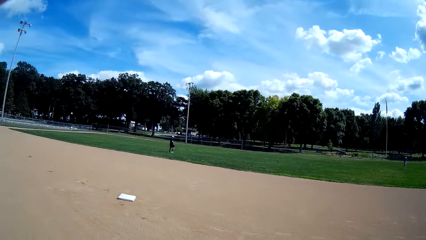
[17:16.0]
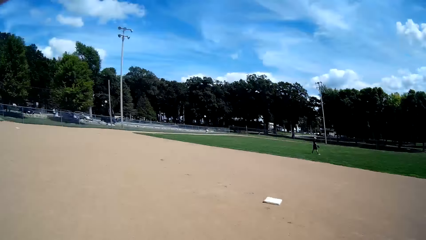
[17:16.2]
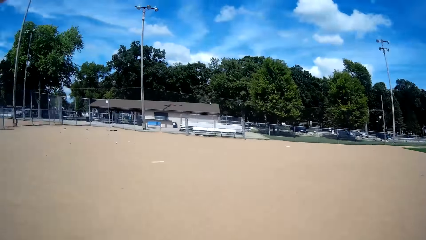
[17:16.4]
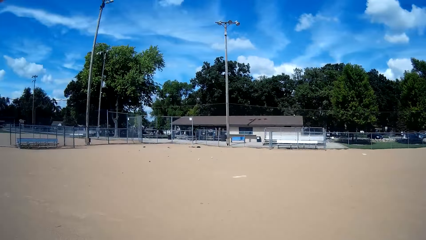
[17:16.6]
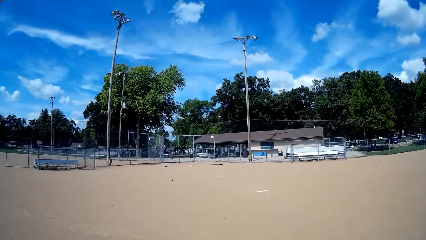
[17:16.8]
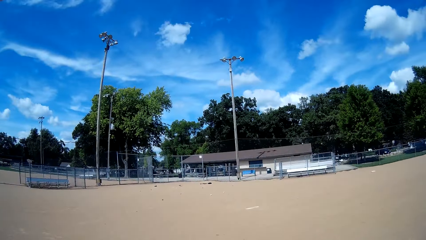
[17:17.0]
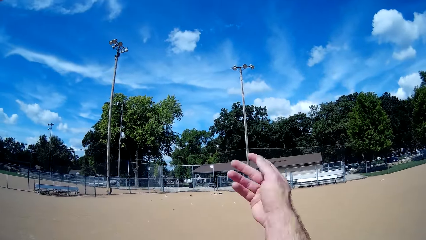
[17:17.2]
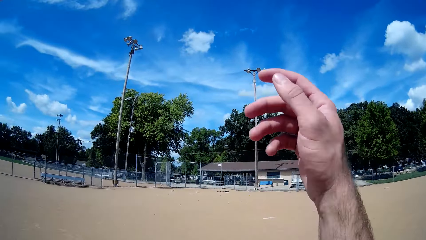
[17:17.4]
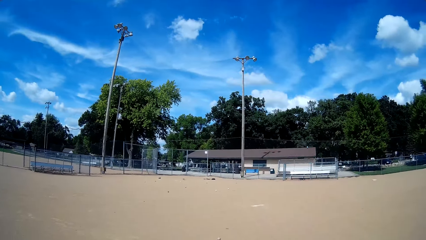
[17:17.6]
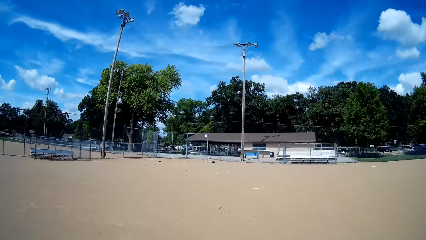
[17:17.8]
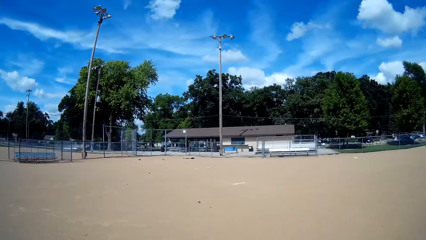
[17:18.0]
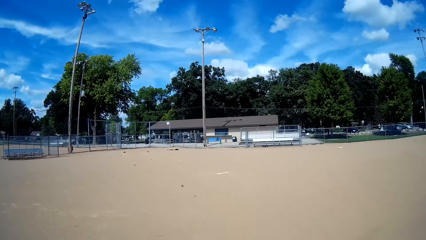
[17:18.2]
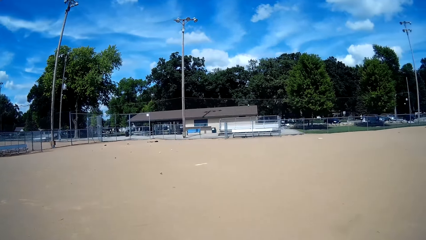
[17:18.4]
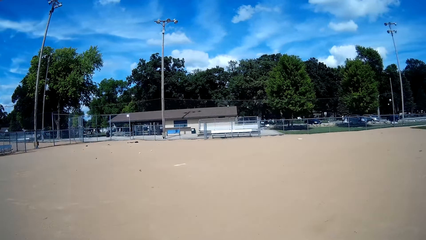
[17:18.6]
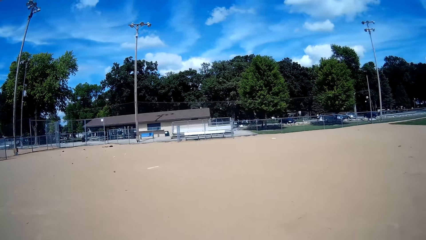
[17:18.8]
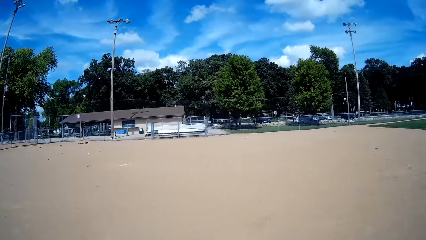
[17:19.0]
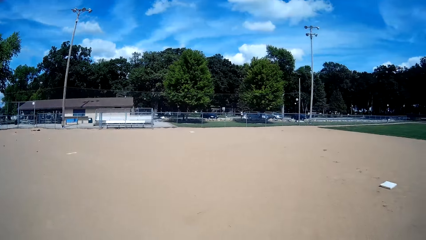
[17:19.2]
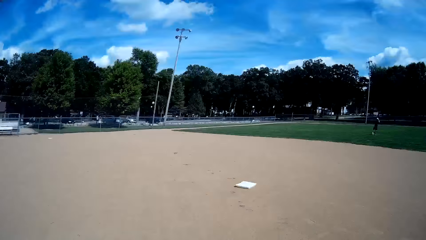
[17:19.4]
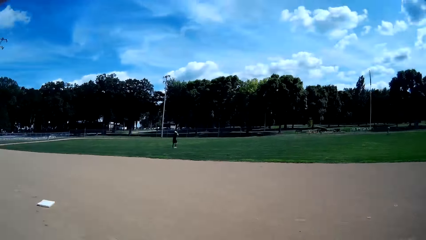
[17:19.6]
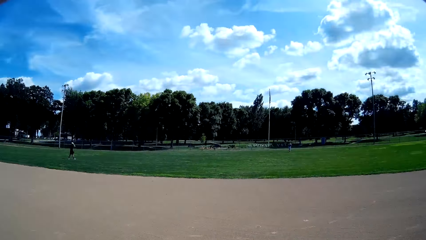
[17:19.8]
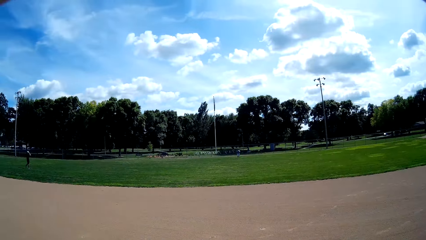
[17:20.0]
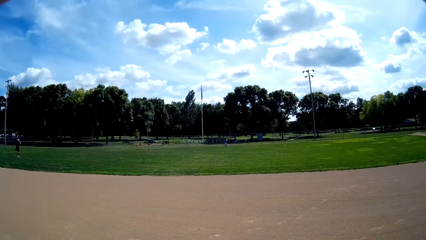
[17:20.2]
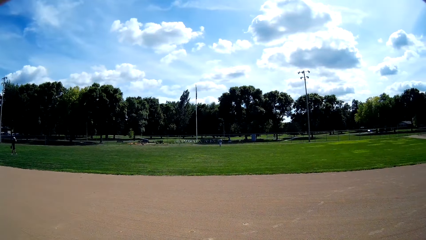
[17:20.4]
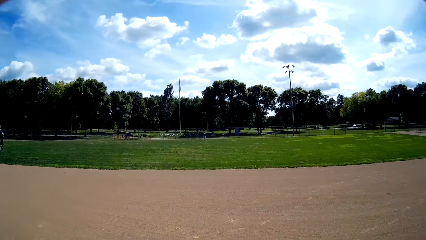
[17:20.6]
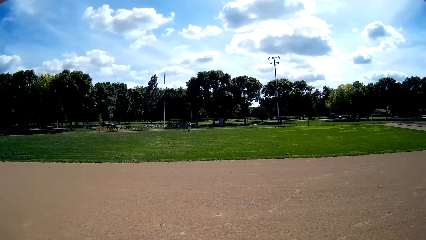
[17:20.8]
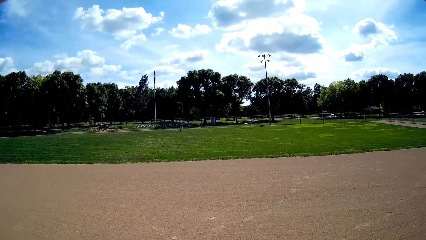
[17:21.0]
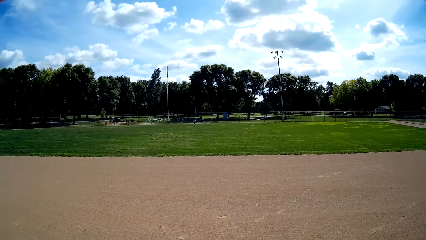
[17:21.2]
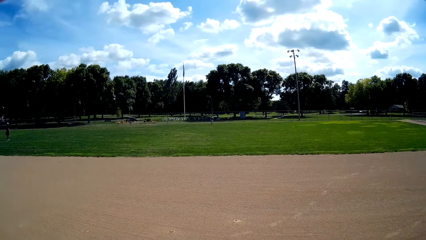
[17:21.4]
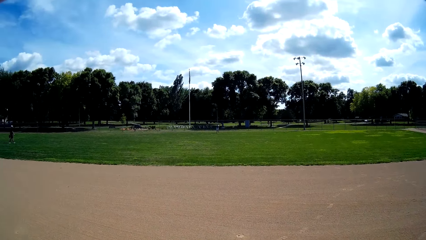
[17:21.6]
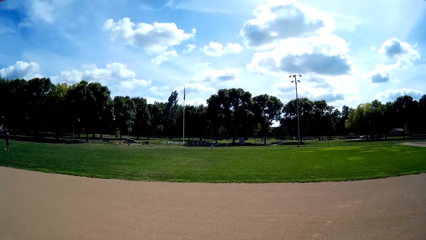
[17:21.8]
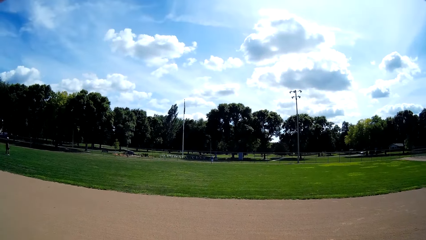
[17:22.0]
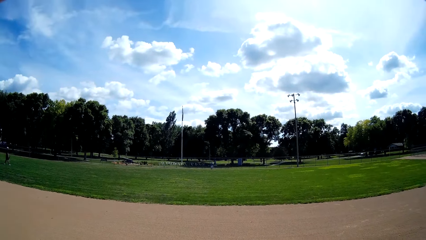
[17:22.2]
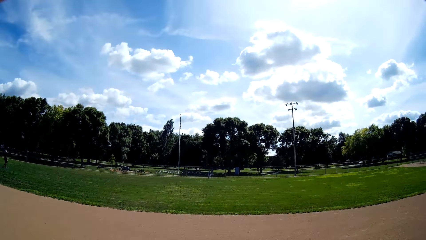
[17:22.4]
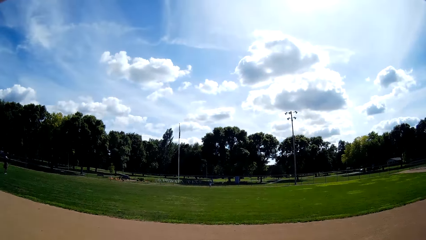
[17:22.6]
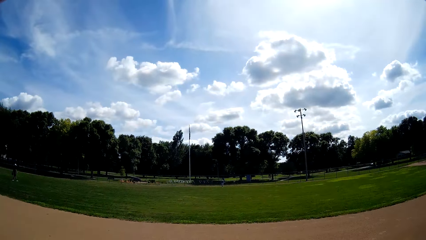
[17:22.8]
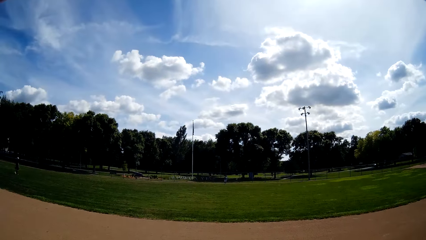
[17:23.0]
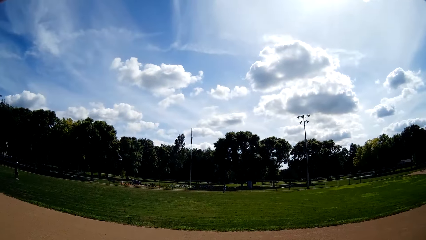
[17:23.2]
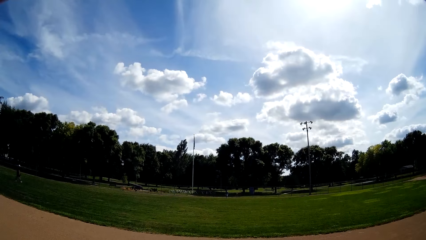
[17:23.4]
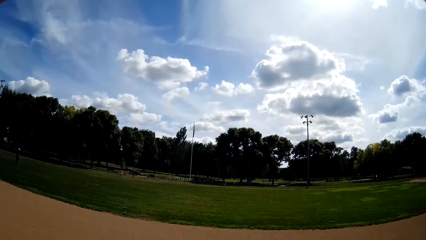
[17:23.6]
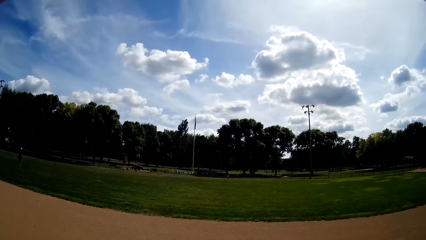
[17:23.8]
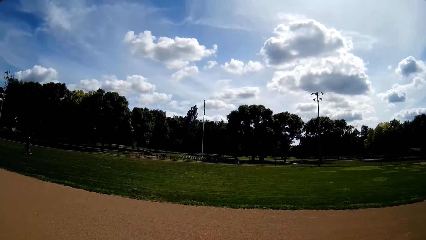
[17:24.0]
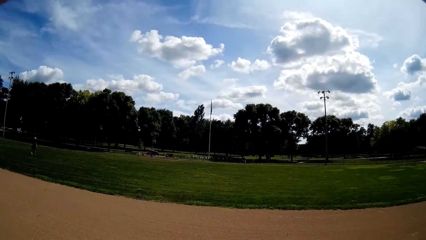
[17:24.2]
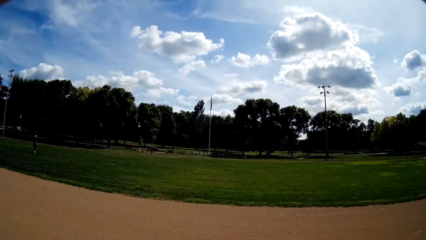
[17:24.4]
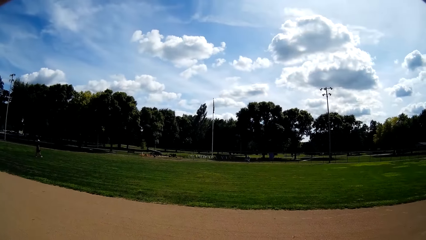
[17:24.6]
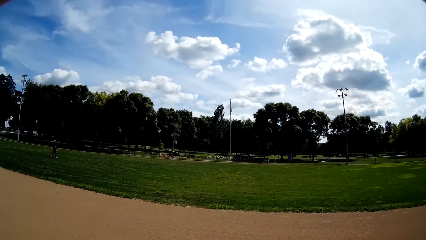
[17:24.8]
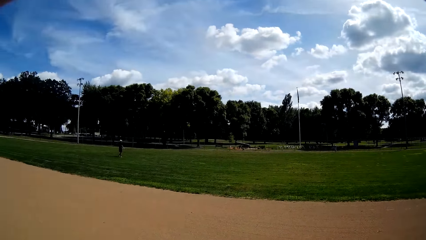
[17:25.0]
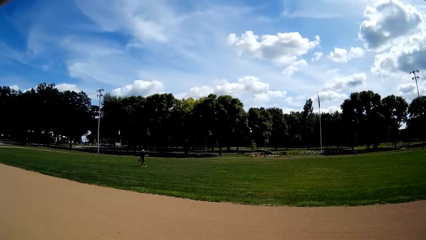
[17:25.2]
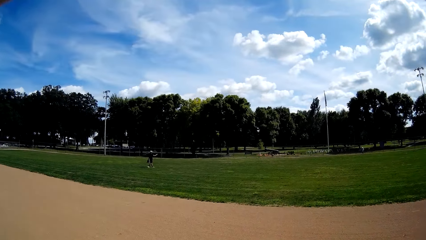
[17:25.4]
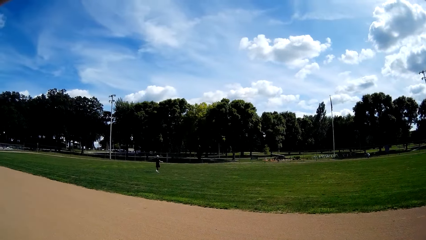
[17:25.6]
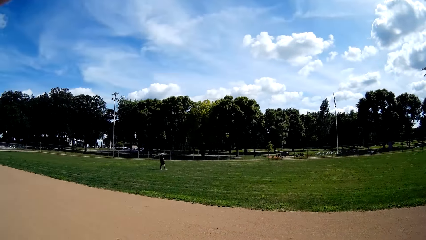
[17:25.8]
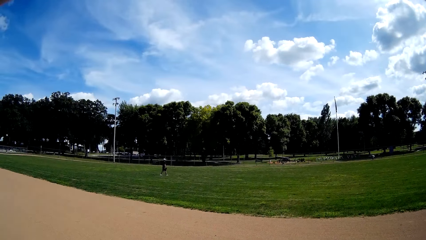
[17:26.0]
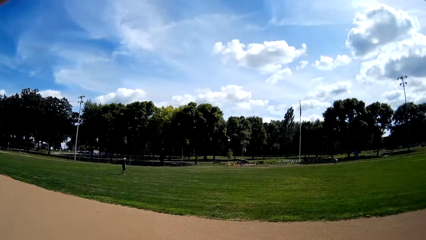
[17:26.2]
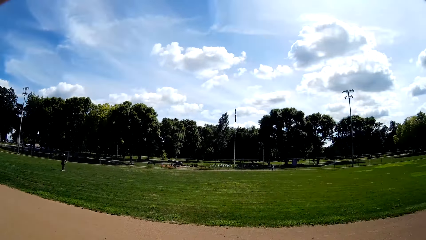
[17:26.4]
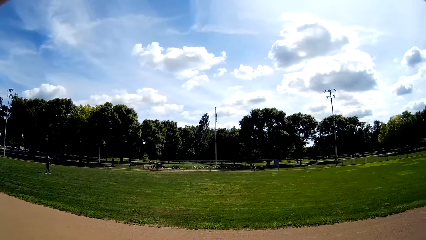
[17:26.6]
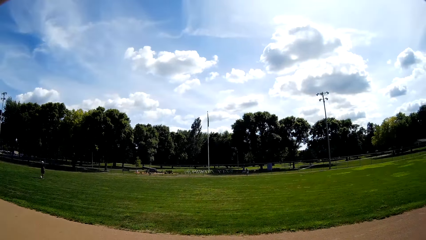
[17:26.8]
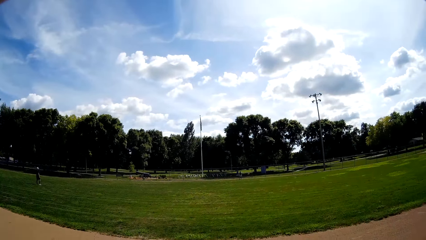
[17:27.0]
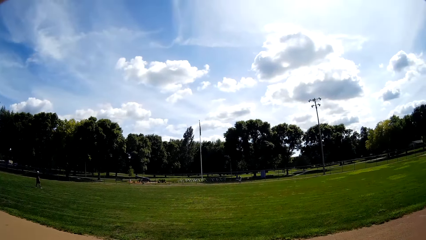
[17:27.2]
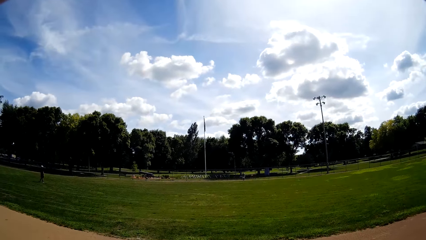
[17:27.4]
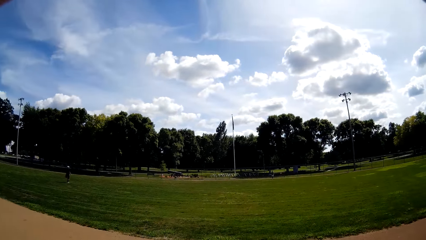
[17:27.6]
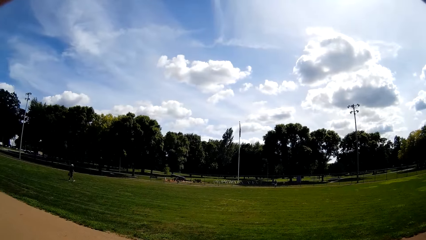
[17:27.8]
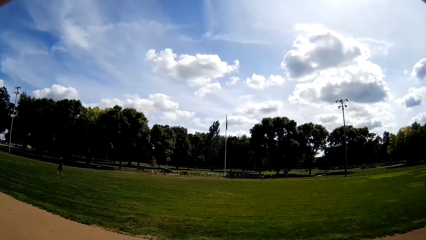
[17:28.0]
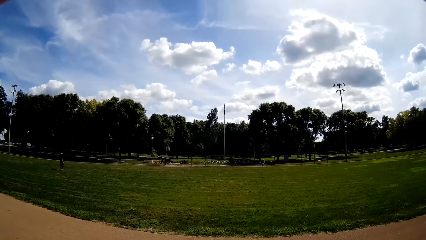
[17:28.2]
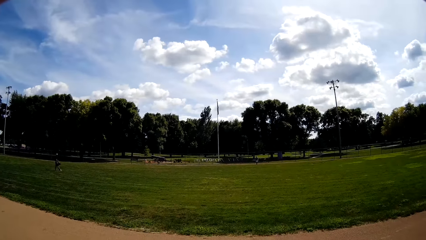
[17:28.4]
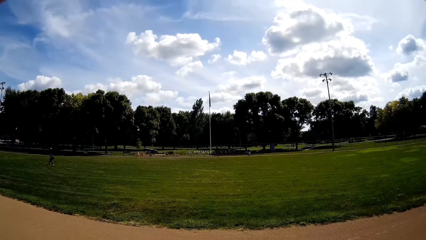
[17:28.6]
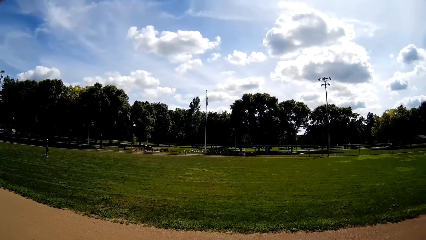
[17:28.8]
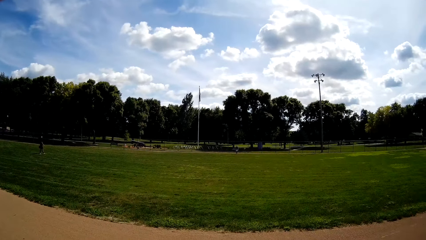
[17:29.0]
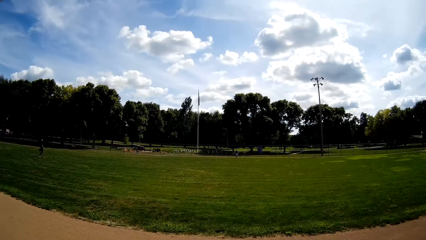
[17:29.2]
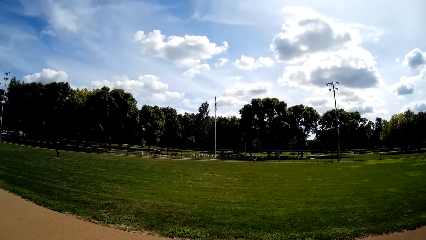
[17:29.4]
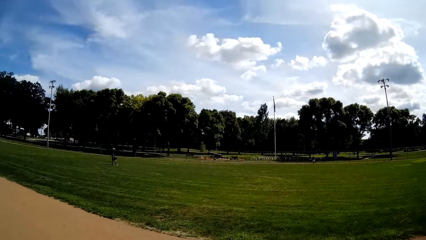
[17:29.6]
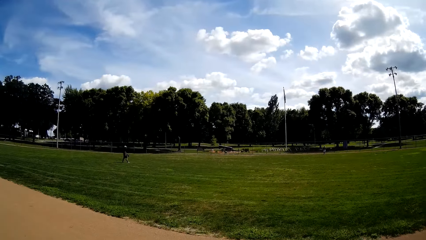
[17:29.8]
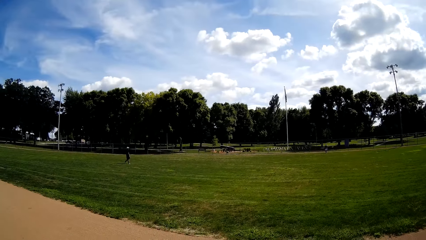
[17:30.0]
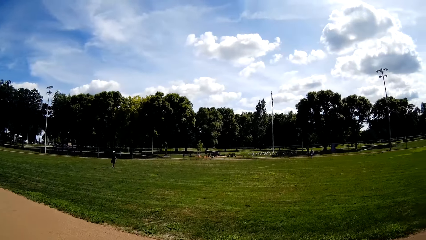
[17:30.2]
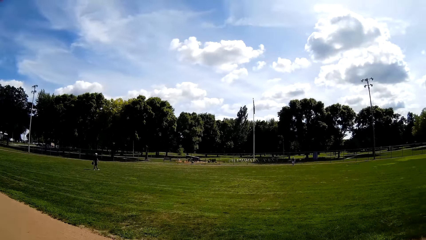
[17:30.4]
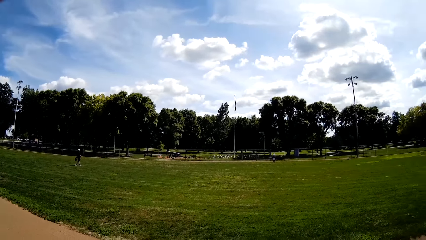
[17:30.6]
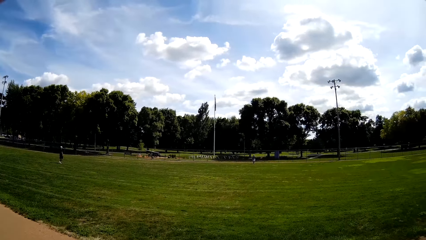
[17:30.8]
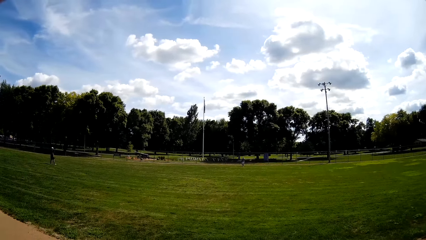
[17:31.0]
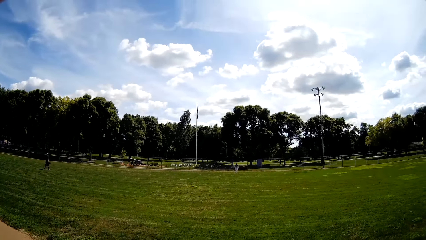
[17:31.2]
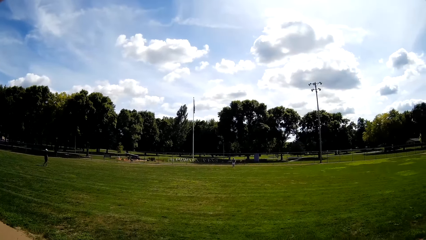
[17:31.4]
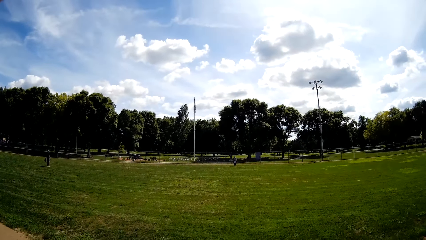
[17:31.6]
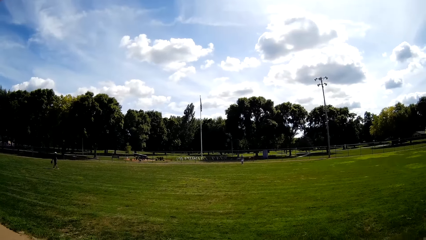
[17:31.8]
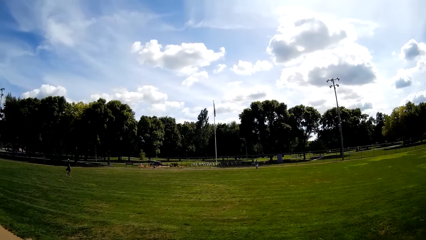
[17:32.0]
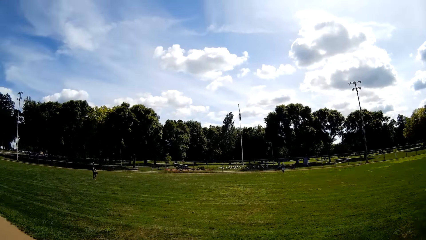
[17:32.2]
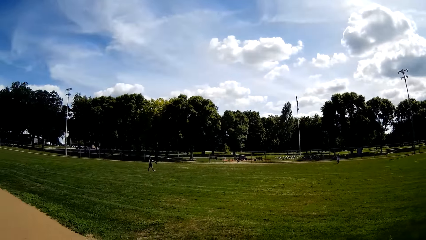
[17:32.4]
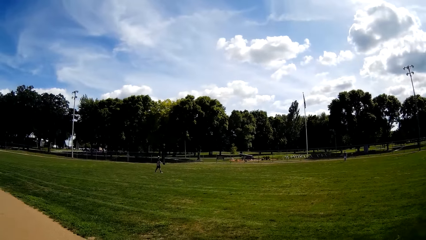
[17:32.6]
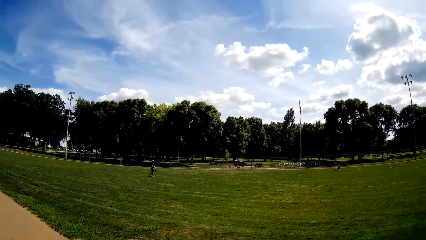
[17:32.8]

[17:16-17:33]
The camera wearer looks around. He throws the ball in his hands towards the gate behind him. He looks around. He continues walking forward towards a man. Another man walks forward towards the other end of the field. The camera wearer talks. He walks around.
